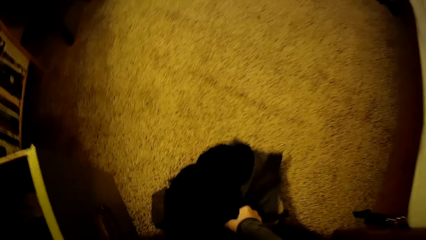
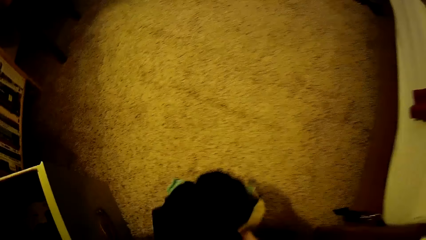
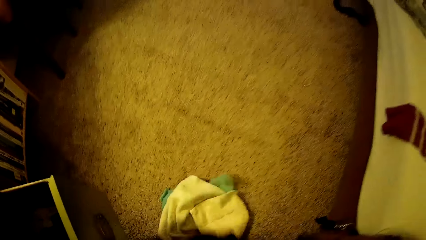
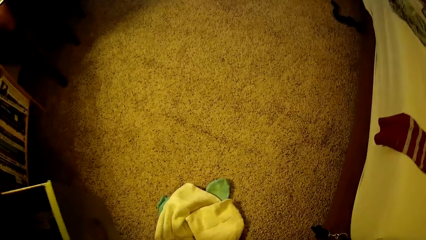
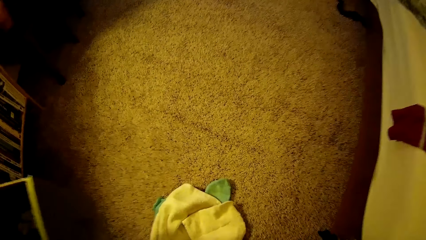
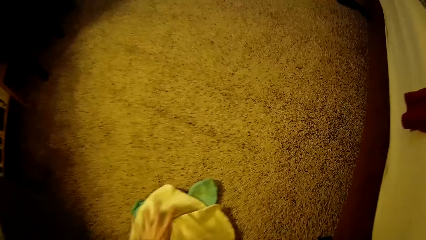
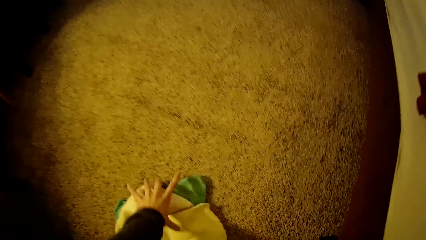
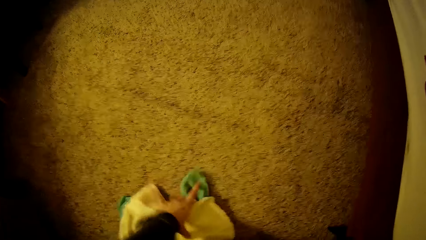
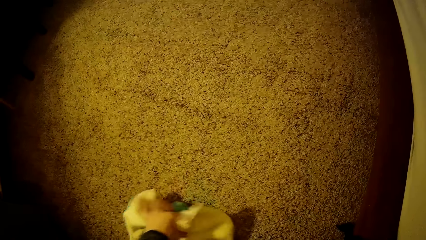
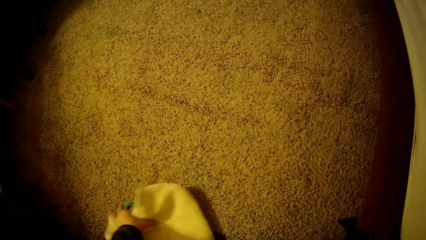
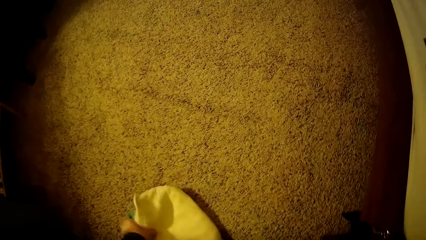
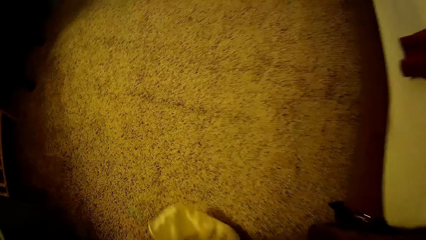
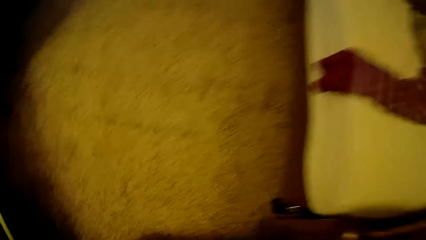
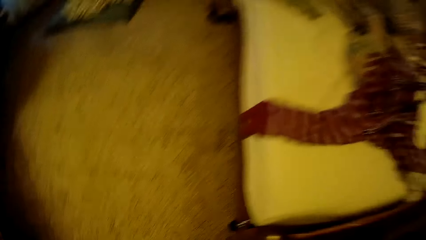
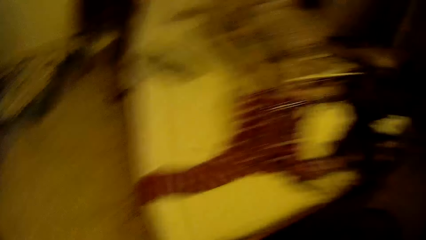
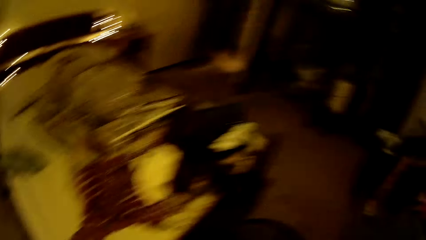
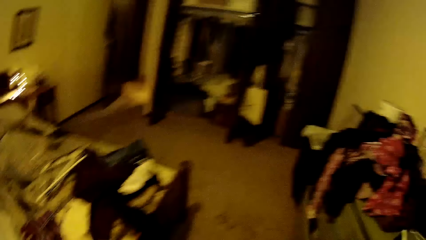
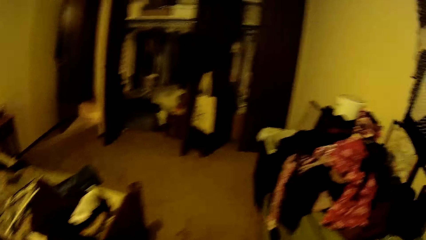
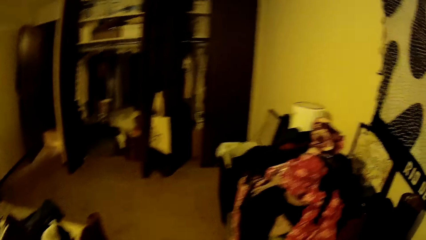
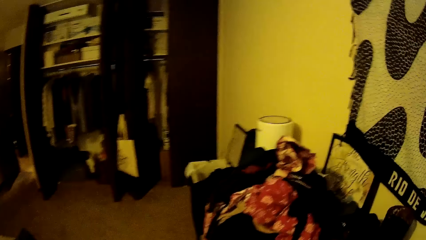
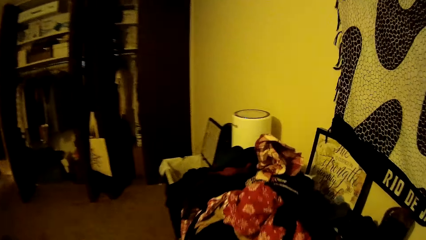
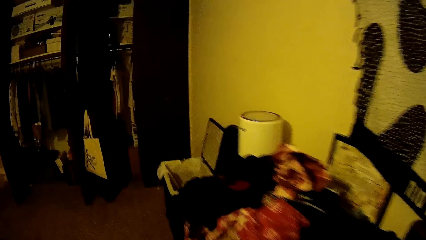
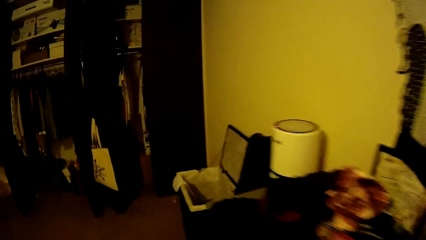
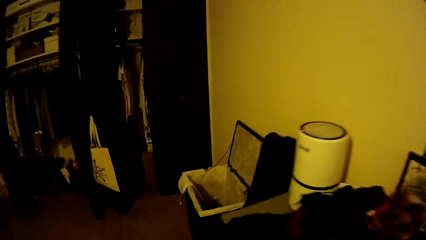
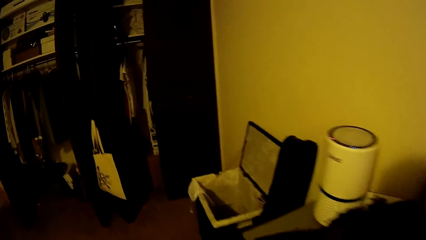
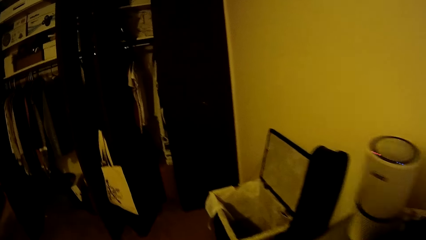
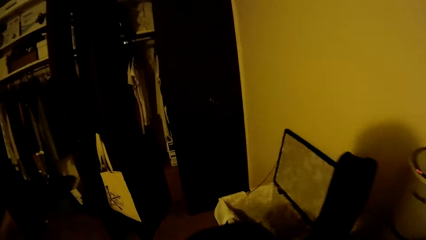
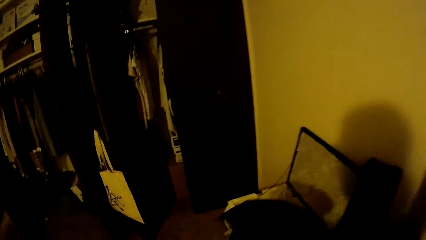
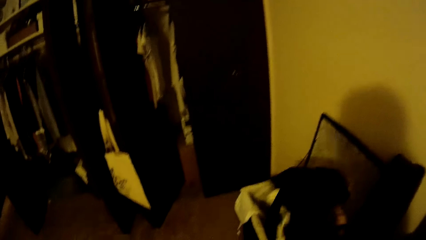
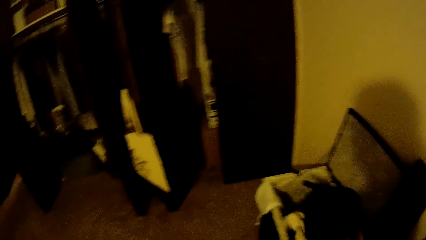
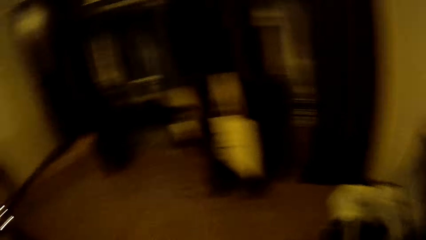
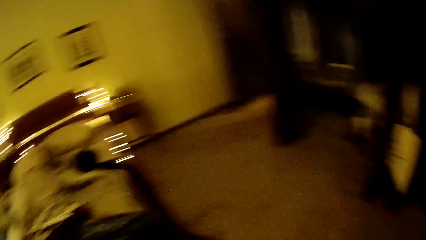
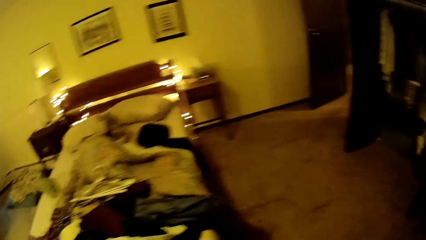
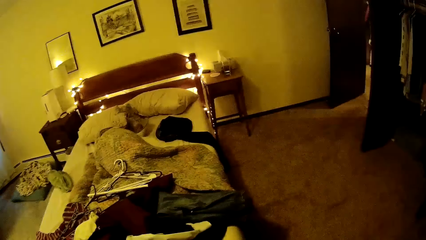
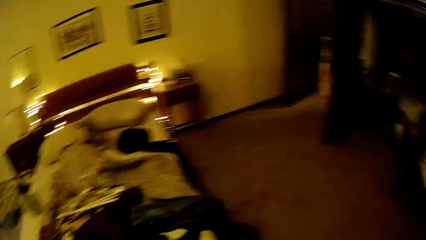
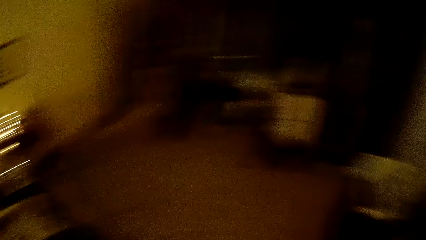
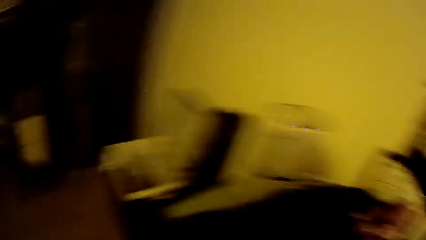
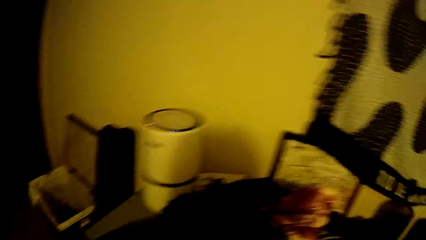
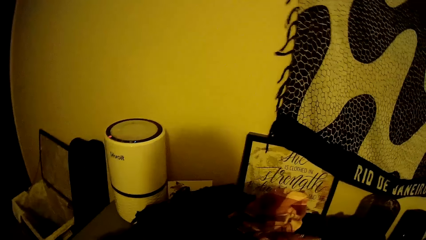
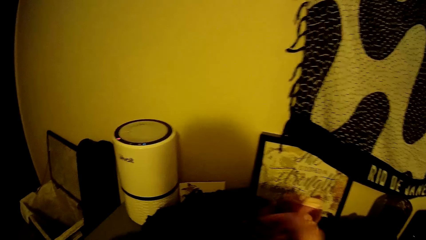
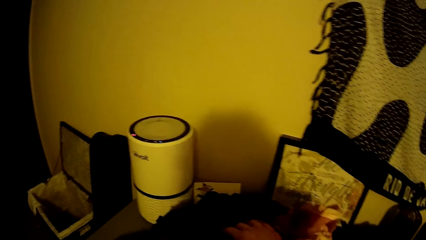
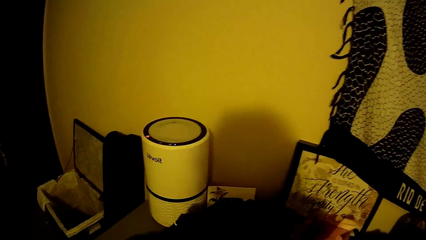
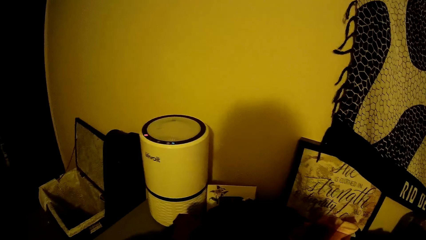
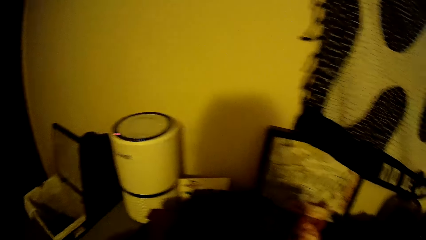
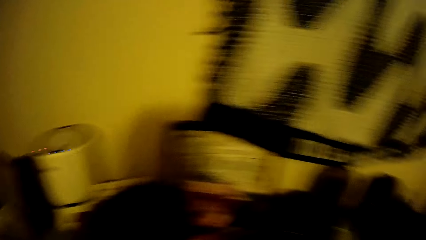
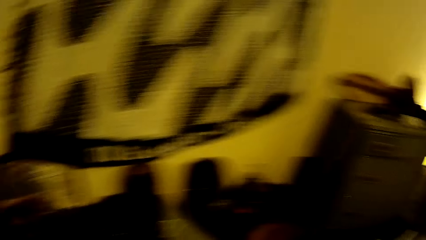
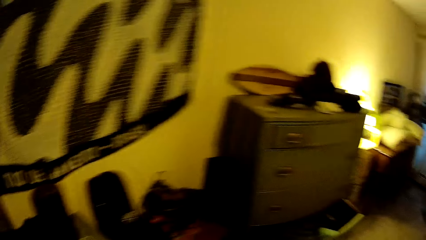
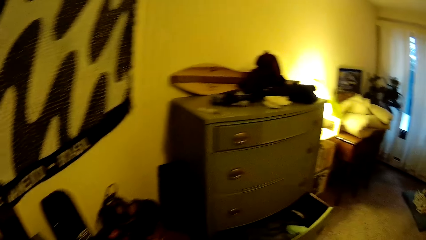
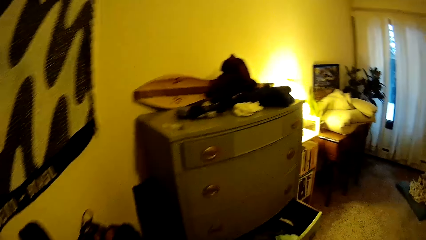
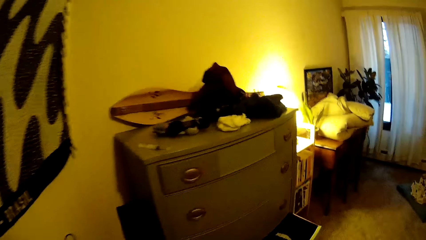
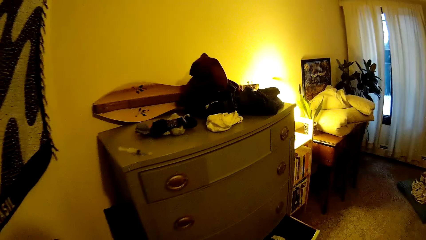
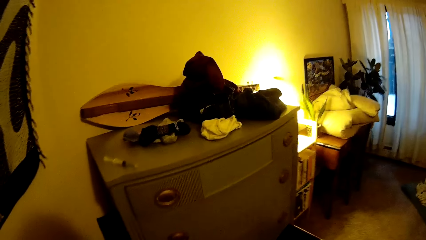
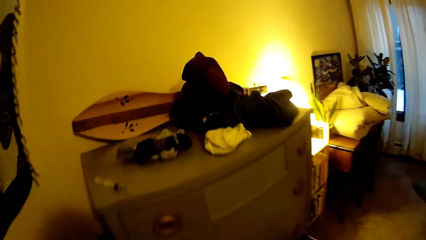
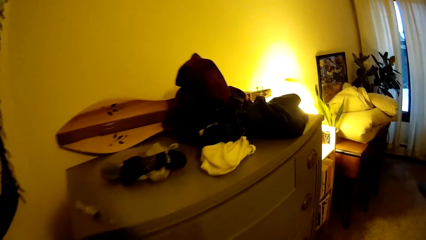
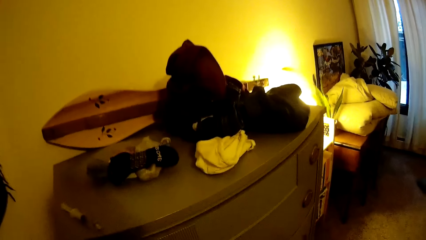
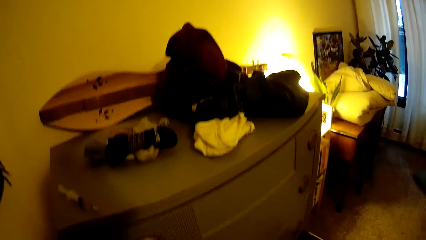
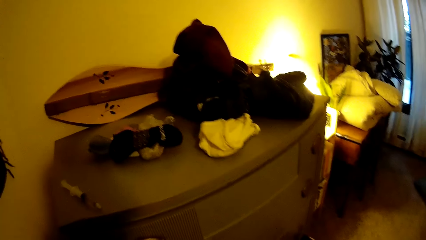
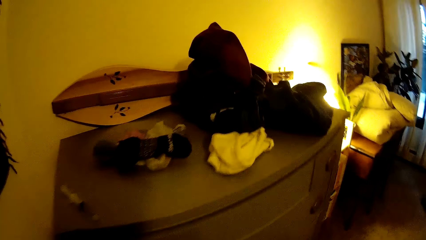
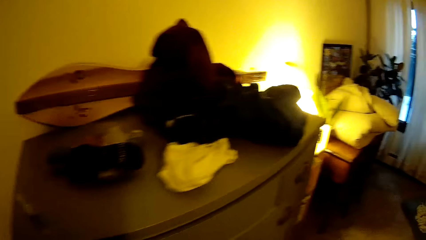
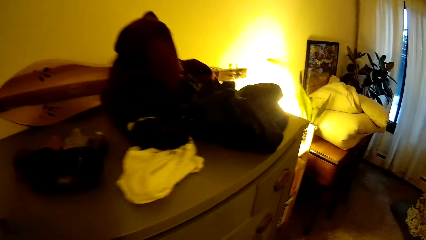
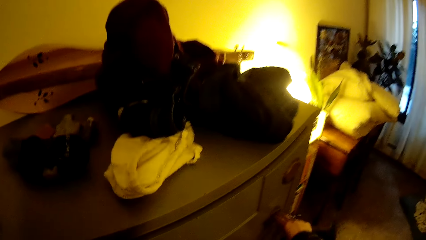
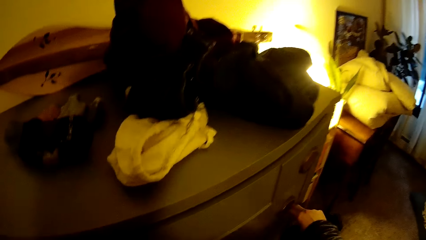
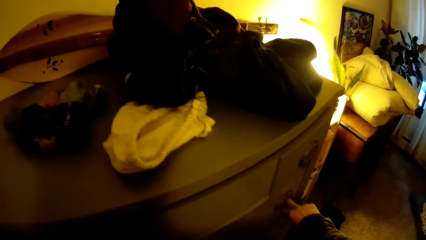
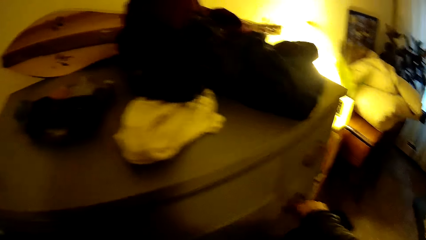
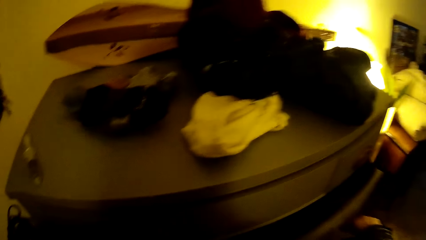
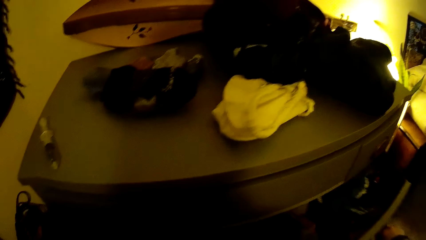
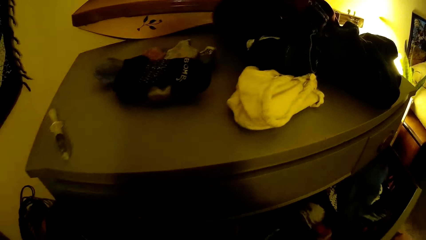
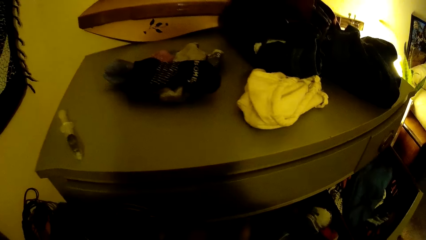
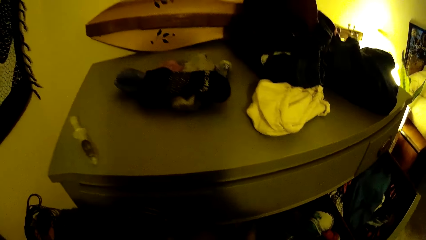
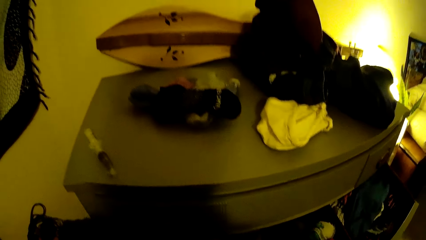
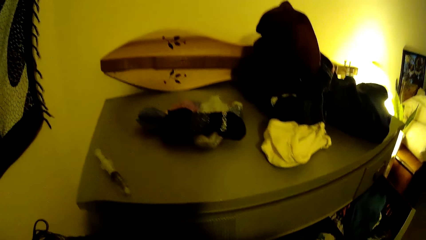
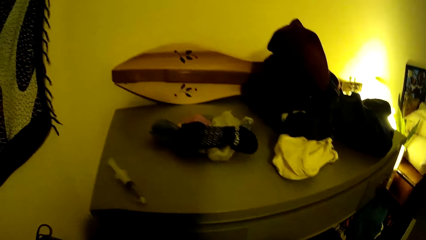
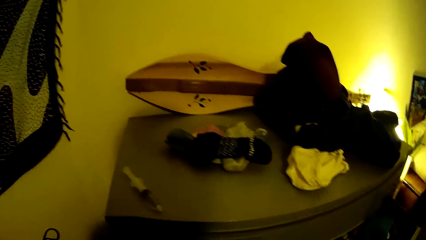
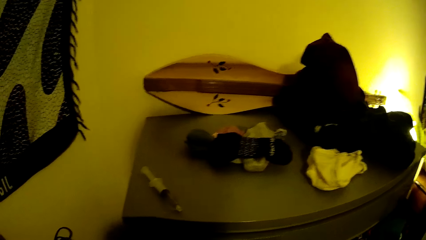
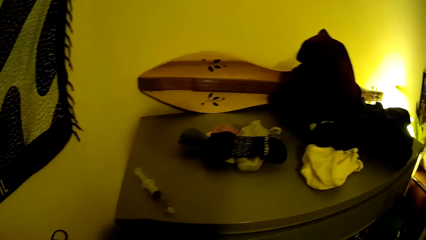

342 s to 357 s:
The camera wearer picks up a cloth from the floor with her right hand. She picks up clothes from the floor with her left hand. She walks around a room. She drops the clothes on a chair with her right hand. She walks around the room. She sorts pieces of cloth. She walks around the room. She opens a drawer with her right hand.
